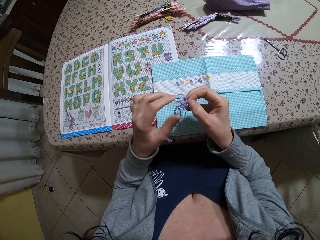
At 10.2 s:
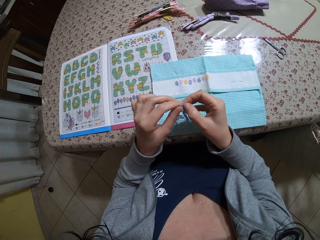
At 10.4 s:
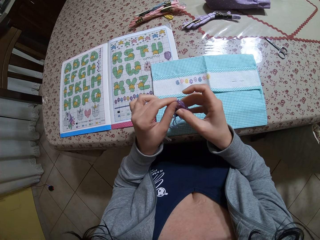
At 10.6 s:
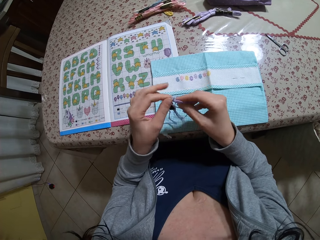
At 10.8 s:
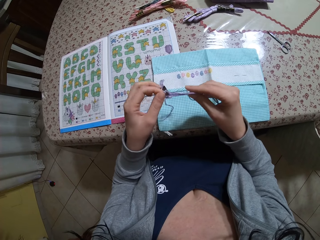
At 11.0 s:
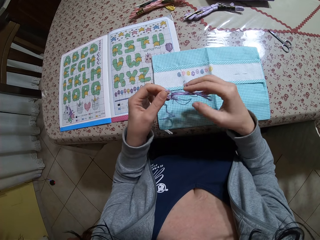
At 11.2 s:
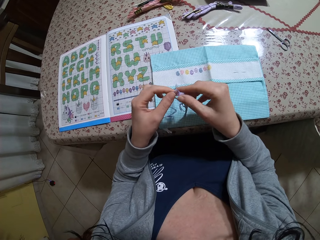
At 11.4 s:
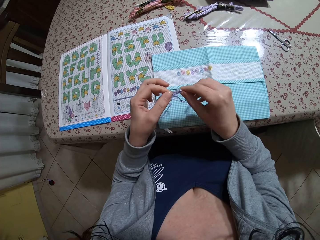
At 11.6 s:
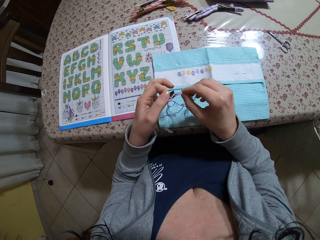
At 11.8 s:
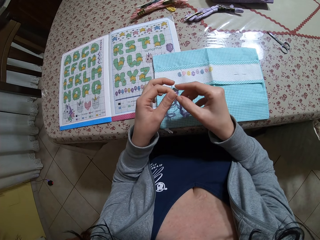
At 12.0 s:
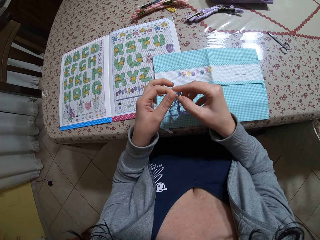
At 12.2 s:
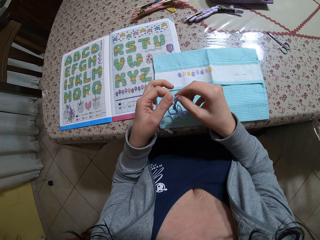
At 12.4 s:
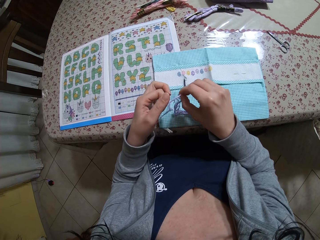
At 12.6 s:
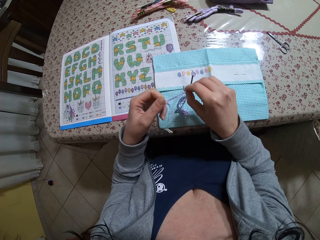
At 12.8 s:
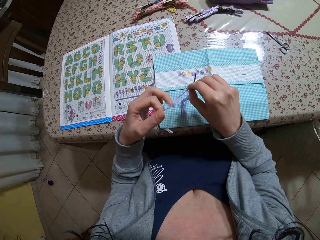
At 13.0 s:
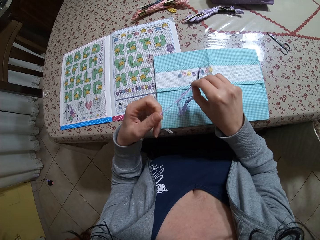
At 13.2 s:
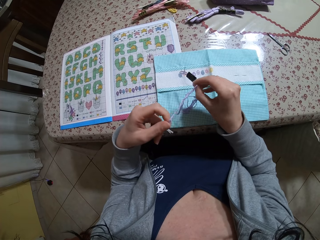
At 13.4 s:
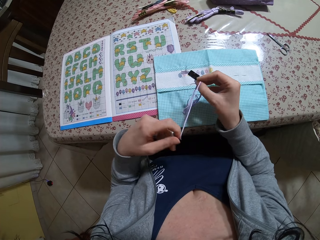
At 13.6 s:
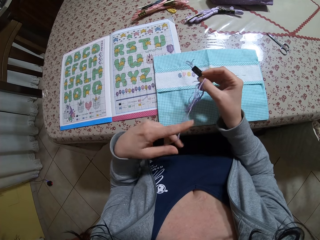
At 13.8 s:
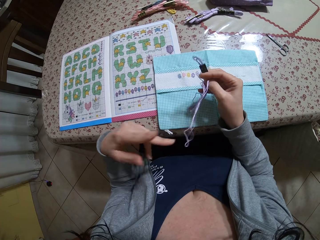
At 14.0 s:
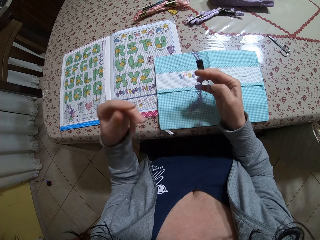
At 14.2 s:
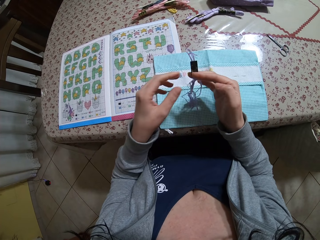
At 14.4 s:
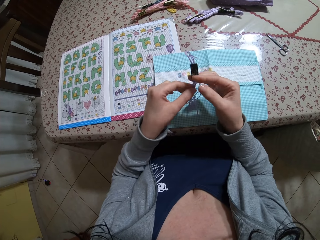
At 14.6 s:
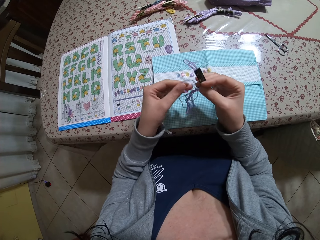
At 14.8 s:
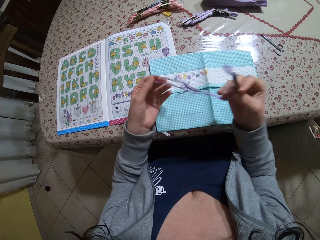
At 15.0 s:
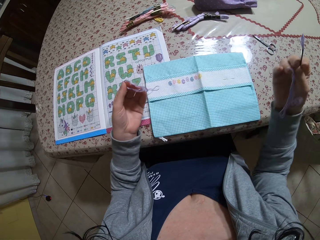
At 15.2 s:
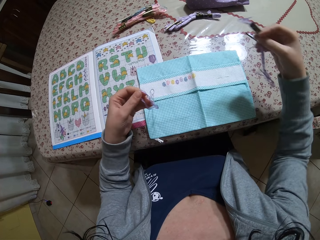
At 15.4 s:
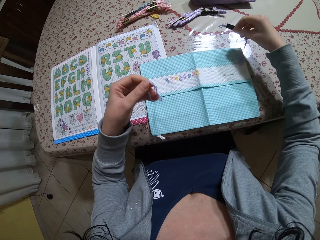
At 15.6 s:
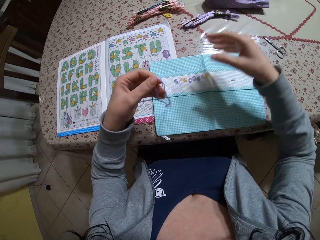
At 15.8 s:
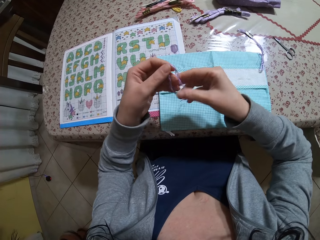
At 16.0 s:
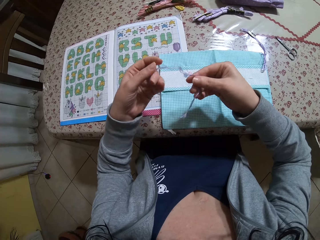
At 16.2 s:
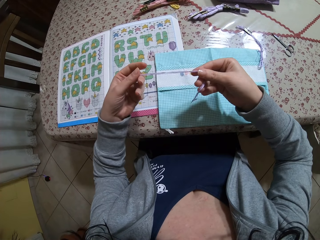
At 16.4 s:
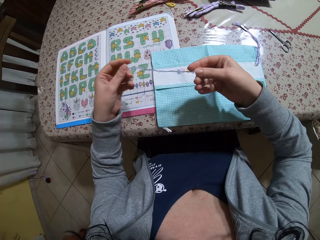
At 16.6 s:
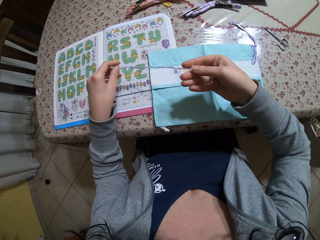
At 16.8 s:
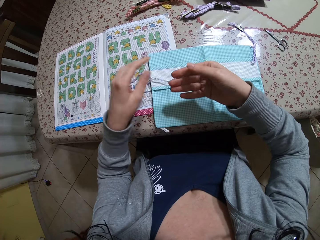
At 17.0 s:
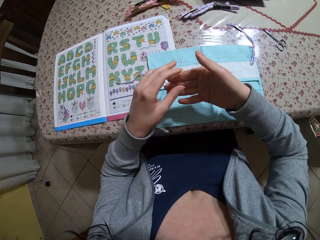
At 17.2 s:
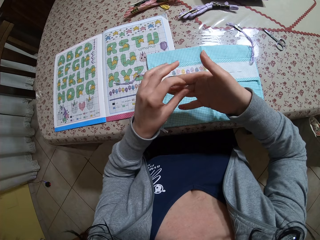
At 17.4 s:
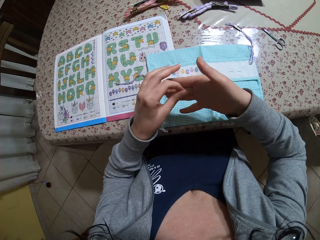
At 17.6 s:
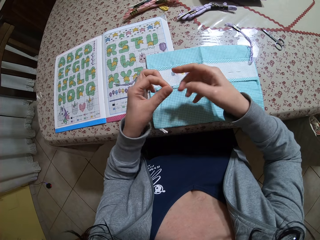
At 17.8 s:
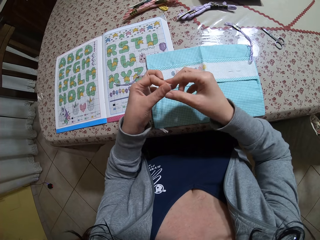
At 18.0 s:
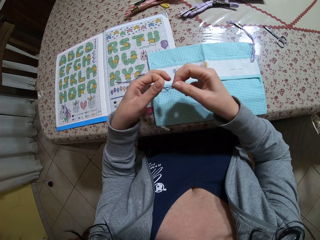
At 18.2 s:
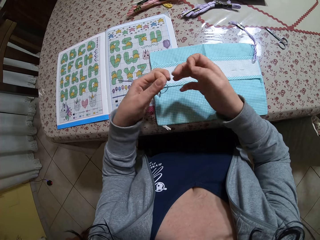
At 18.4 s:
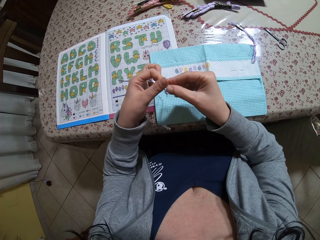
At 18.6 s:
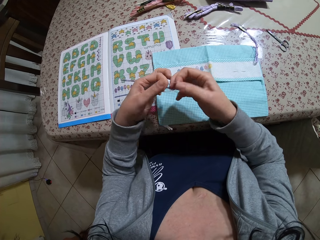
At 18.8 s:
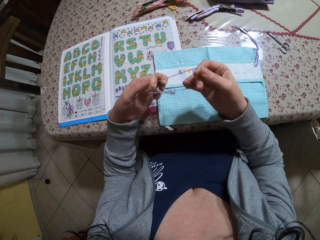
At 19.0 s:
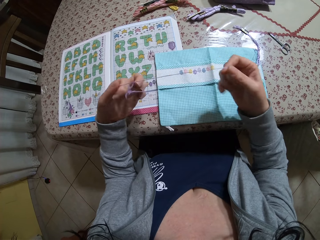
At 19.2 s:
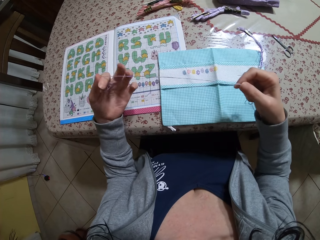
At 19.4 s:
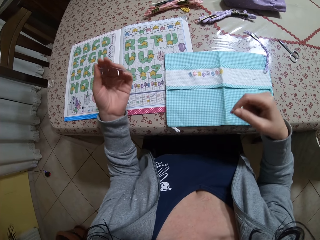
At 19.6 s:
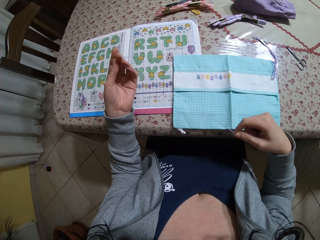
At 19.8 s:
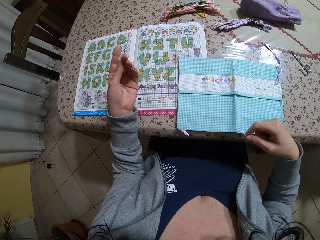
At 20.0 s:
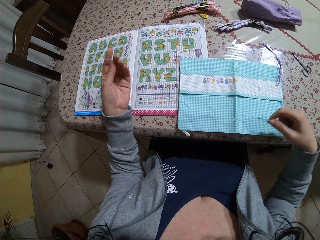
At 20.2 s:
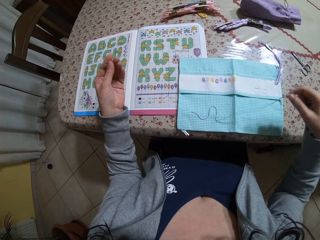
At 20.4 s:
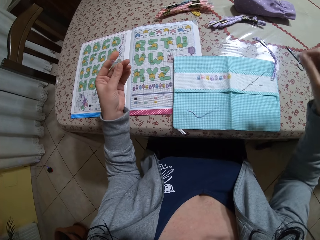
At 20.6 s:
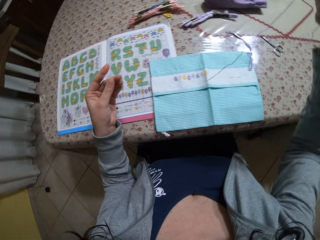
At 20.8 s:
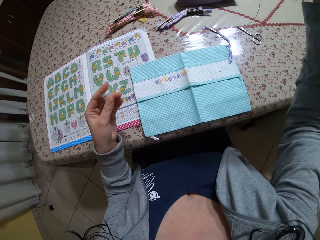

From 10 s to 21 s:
The camera wearer straightens the string. She removes some strands of embroidery floss from the roll with her left hand. She drops a string roll on the table. She holds the strands of embroidery floss with both hands. She straightens the string. She removes a strand of the embroidery floss with both hands.

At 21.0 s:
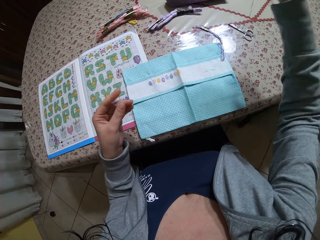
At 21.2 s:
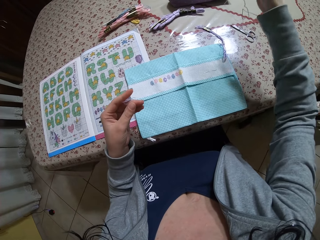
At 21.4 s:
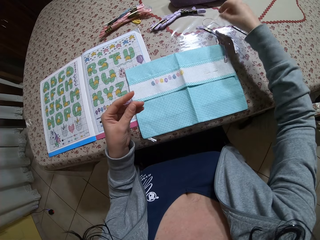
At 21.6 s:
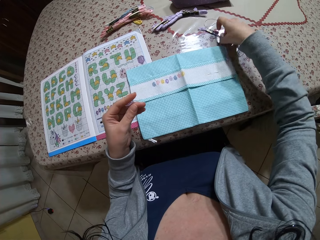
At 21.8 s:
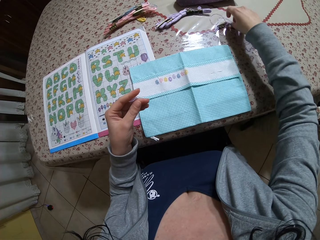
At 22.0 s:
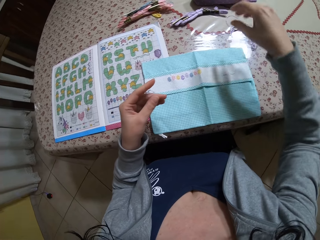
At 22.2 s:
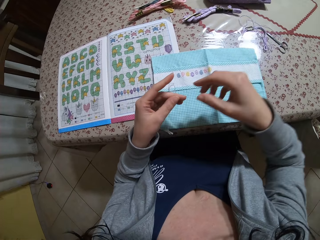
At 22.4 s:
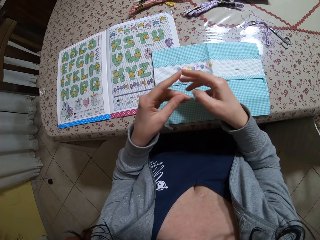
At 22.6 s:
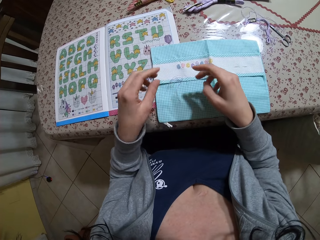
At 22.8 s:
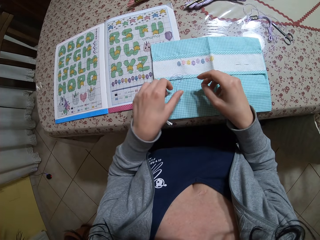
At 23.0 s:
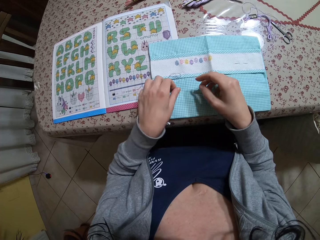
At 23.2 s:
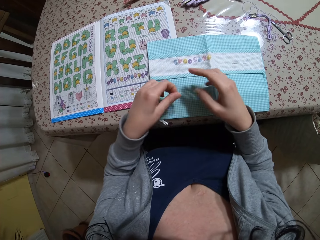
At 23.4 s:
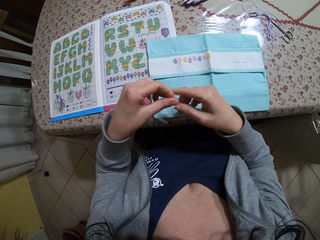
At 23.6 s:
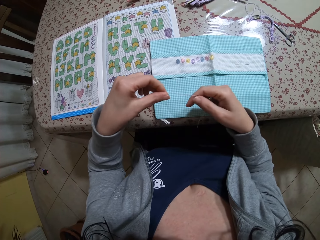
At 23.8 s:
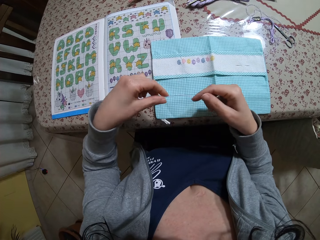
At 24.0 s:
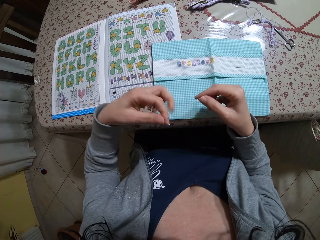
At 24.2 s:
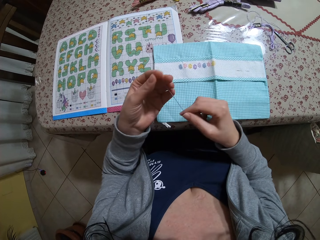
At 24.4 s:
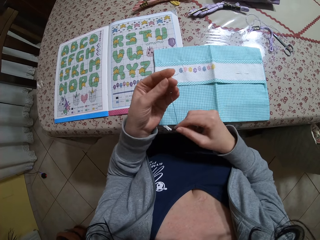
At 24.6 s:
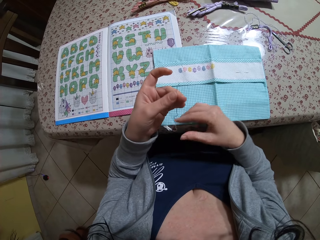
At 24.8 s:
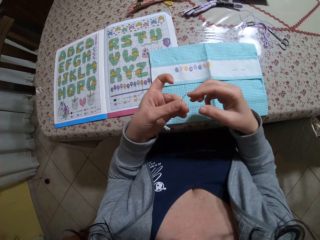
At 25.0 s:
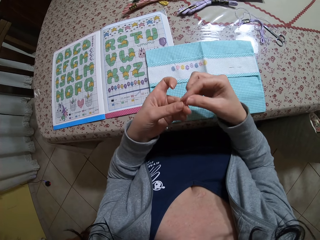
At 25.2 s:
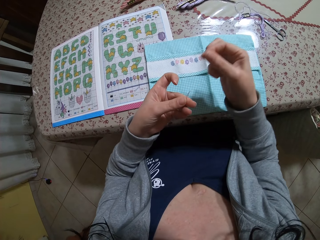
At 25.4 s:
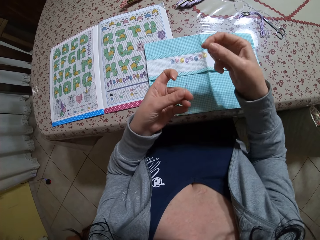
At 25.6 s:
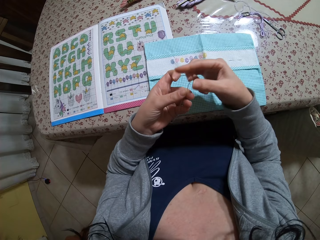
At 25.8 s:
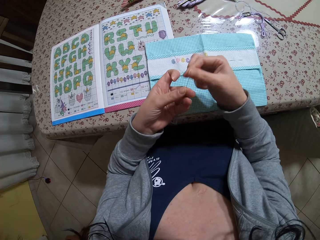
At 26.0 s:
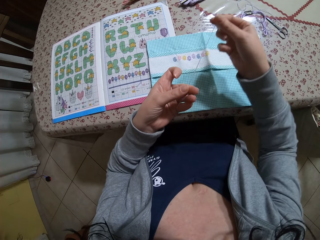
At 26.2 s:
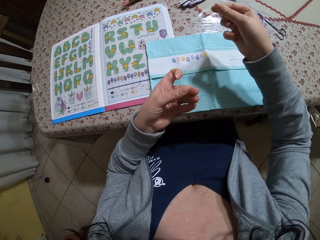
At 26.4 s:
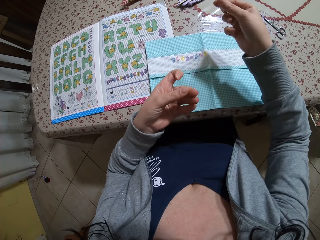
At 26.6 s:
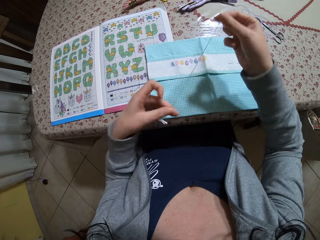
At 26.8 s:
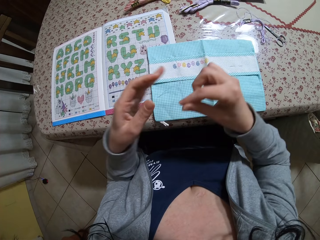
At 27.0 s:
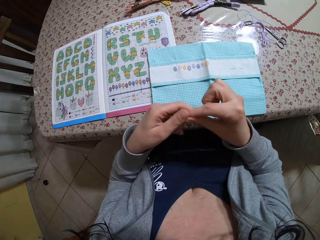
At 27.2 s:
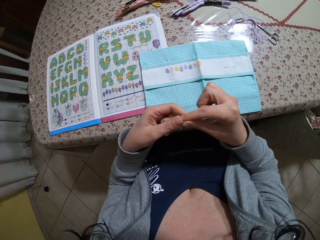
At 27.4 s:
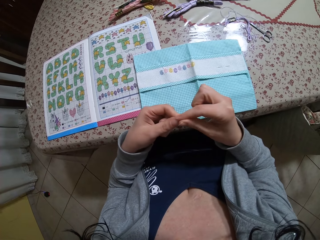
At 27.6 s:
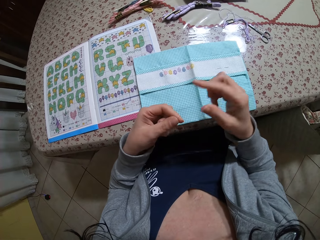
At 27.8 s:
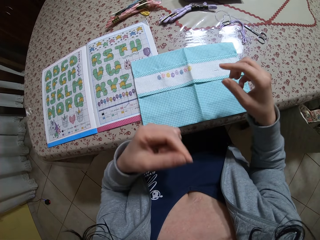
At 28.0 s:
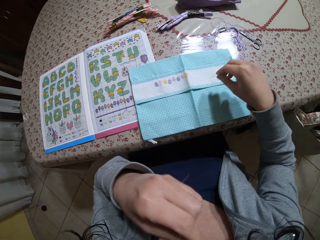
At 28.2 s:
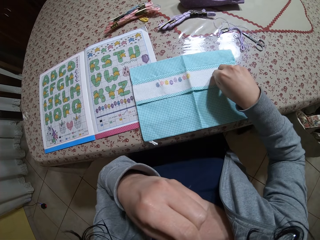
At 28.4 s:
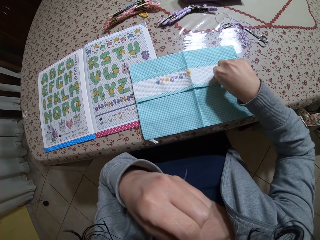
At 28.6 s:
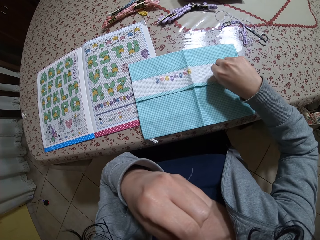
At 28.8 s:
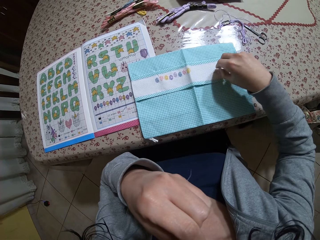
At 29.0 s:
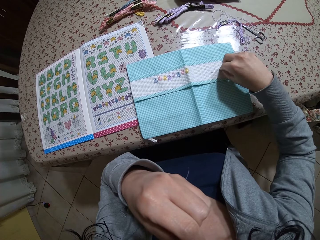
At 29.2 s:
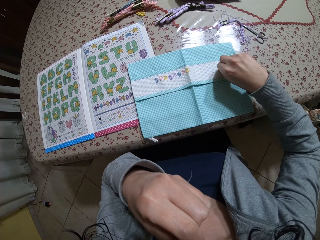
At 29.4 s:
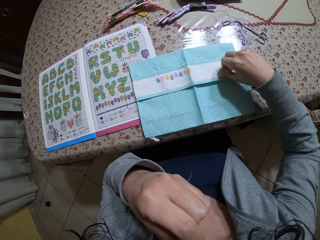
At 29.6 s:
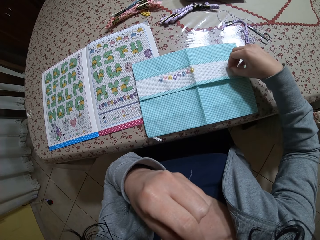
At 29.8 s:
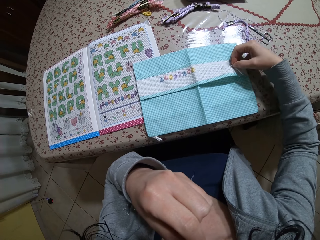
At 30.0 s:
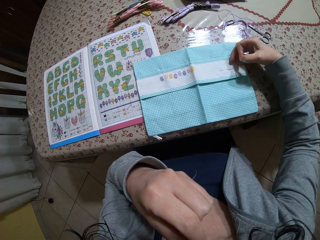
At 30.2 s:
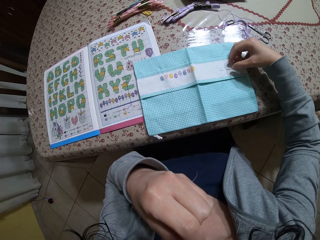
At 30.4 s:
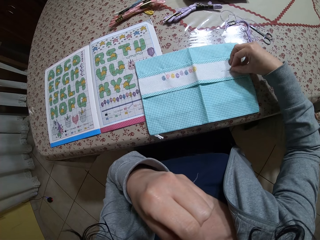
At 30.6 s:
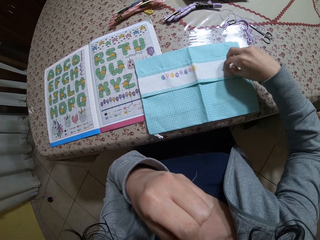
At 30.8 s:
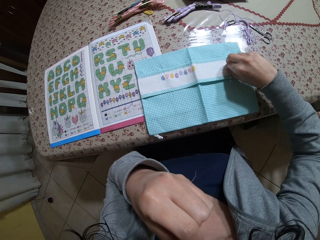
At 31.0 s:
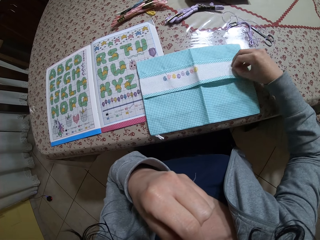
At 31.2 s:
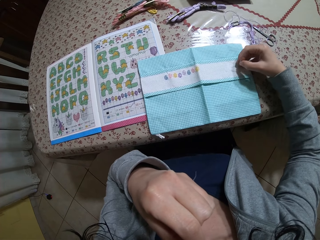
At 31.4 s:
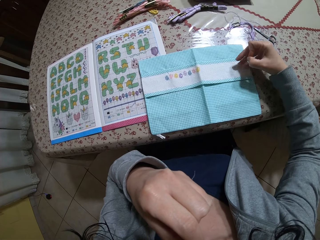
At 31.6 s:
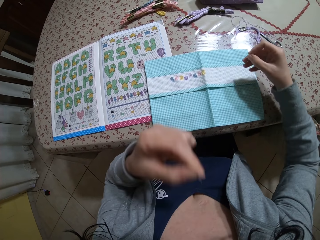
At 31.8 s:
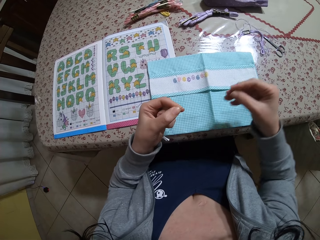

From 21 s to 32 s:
The camera wearer drops the strand of embroidery floss in her right hand on the table. She adjusts the embroidery floss on the table with her right hand. She drops the single strand of embroidery floss in her left hand on a fabric on the table. She picks up the single strand of embroidery floss on the fabric with her left hand. She holds the single strand of embroidery floss with both hands. She straightens the string. She puts the single strand of embroidery floss in her mouth. She applies saliva on the string. She removes a needle from the fabric on the table with her right hand.
